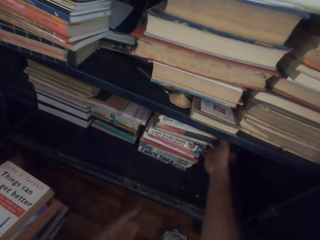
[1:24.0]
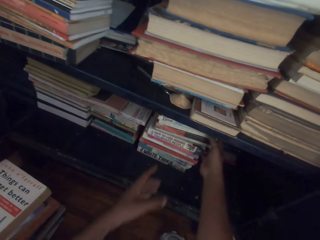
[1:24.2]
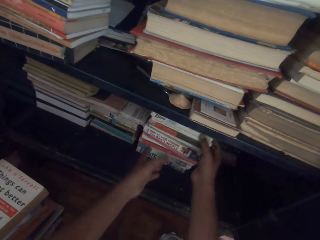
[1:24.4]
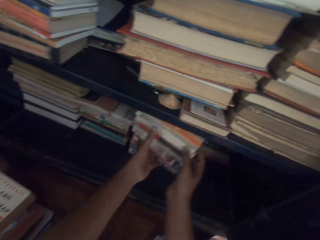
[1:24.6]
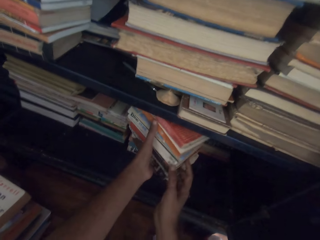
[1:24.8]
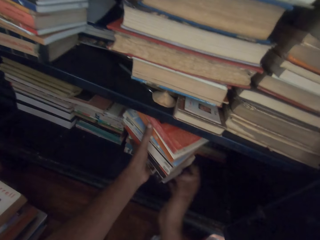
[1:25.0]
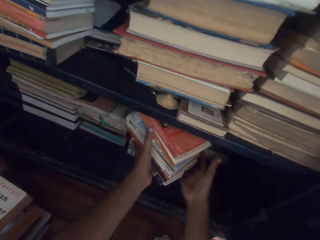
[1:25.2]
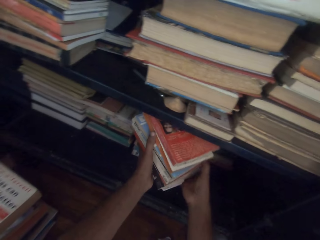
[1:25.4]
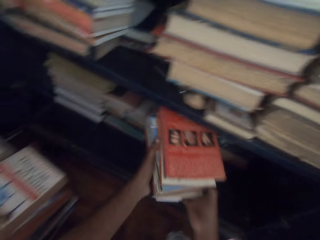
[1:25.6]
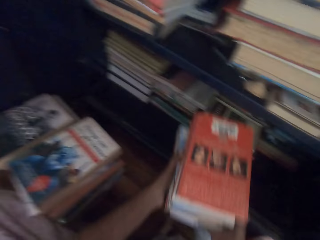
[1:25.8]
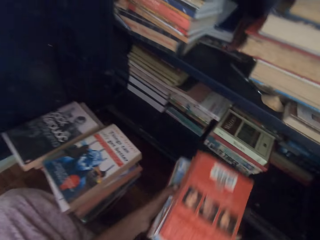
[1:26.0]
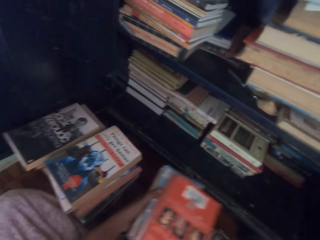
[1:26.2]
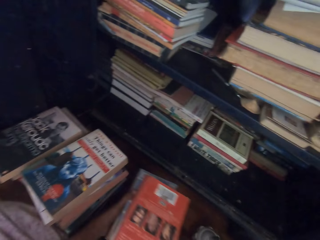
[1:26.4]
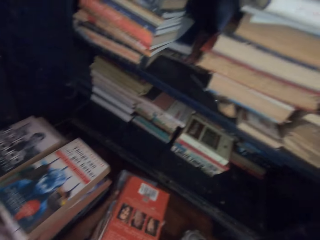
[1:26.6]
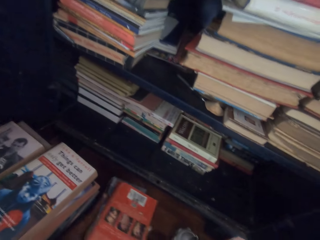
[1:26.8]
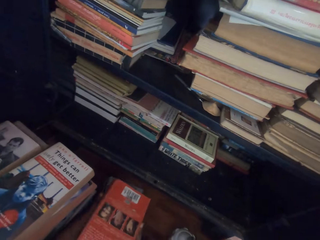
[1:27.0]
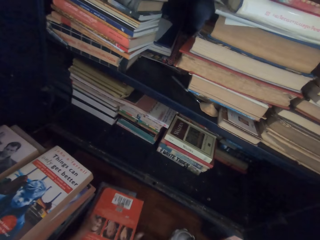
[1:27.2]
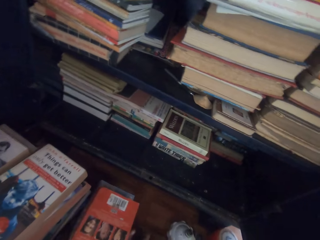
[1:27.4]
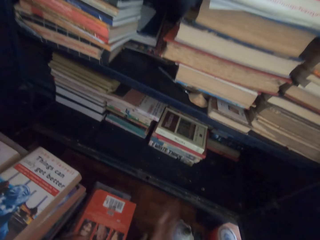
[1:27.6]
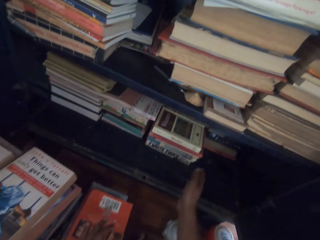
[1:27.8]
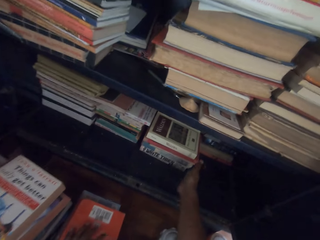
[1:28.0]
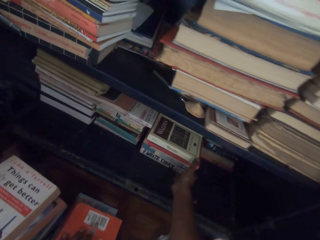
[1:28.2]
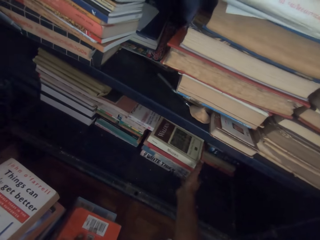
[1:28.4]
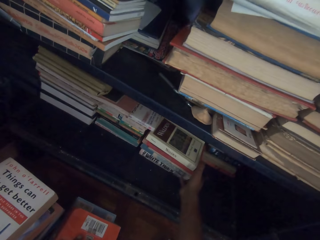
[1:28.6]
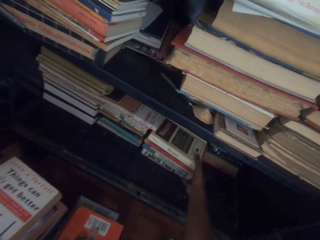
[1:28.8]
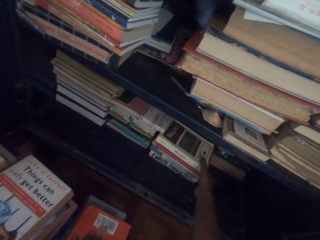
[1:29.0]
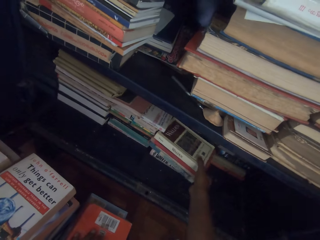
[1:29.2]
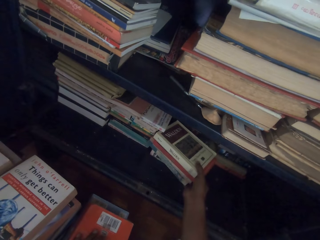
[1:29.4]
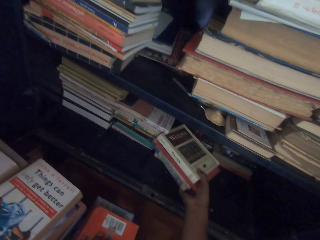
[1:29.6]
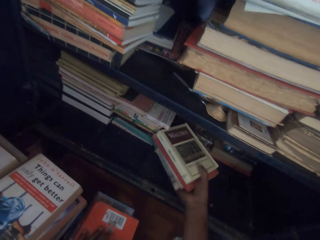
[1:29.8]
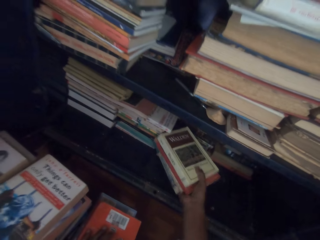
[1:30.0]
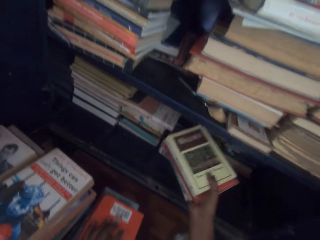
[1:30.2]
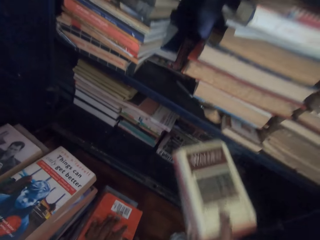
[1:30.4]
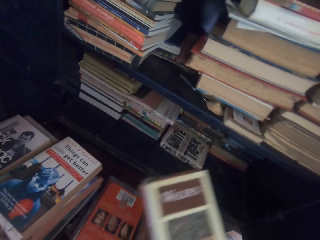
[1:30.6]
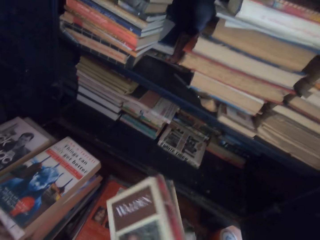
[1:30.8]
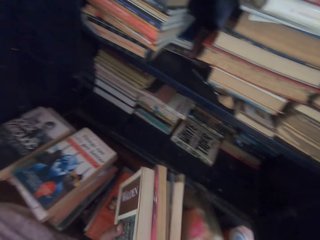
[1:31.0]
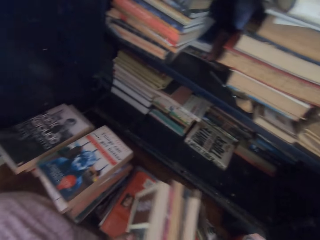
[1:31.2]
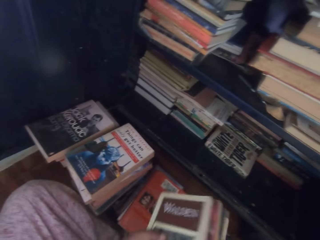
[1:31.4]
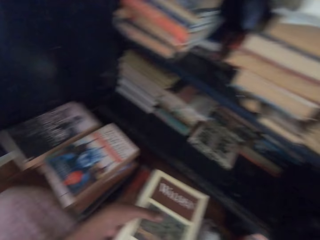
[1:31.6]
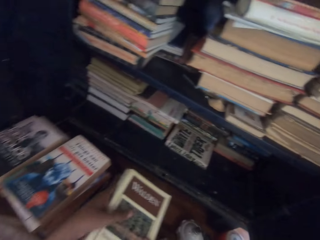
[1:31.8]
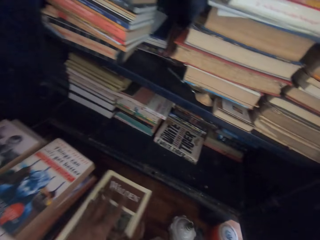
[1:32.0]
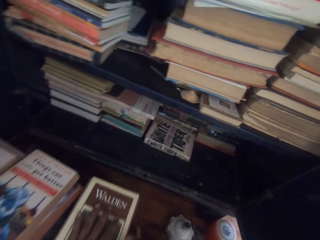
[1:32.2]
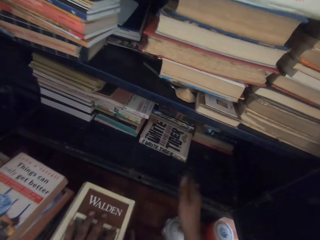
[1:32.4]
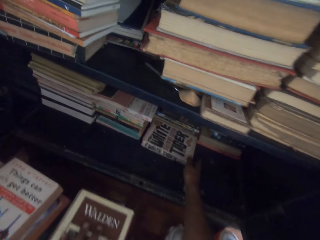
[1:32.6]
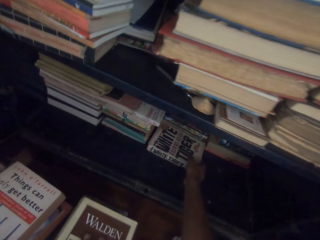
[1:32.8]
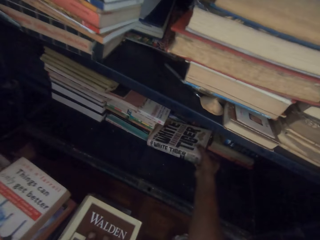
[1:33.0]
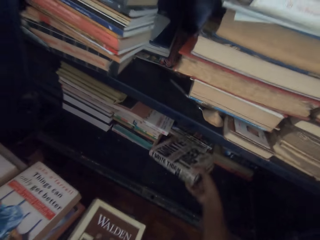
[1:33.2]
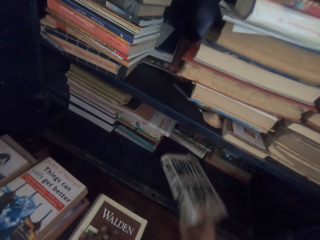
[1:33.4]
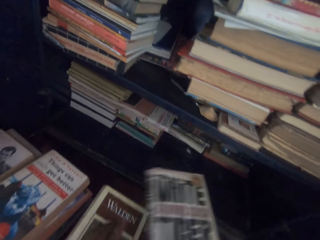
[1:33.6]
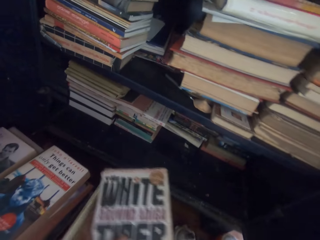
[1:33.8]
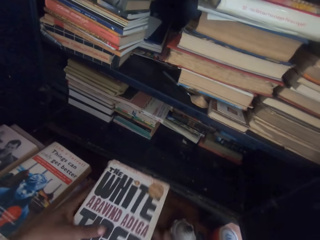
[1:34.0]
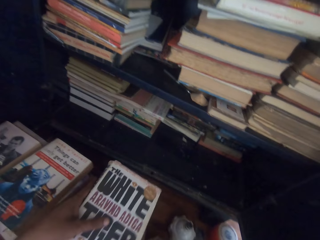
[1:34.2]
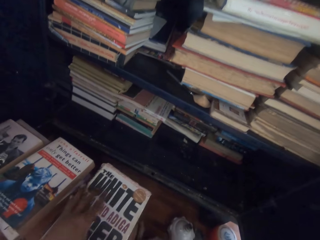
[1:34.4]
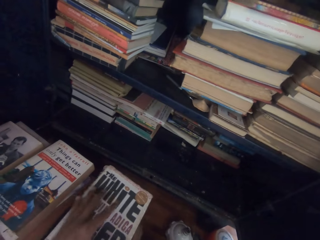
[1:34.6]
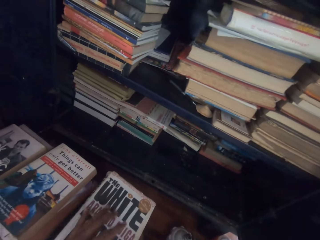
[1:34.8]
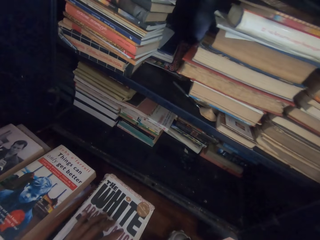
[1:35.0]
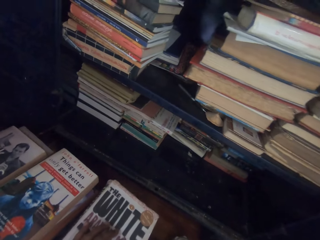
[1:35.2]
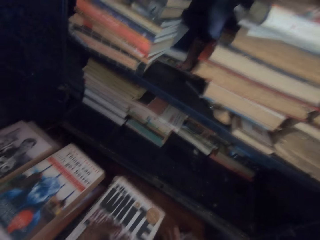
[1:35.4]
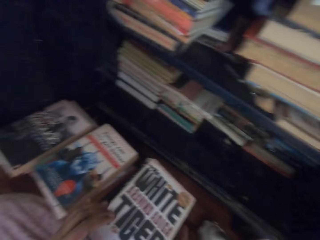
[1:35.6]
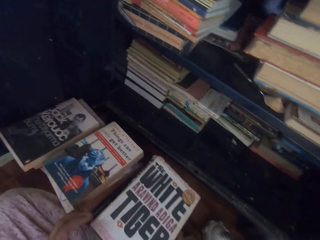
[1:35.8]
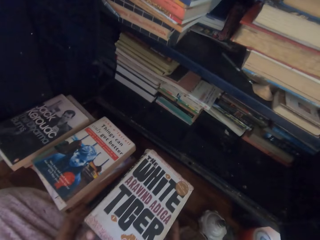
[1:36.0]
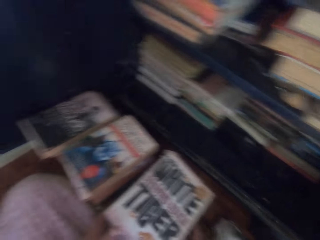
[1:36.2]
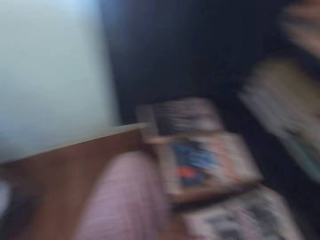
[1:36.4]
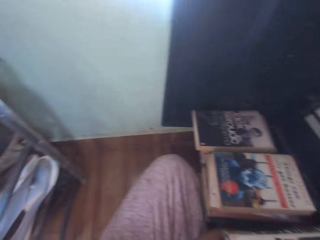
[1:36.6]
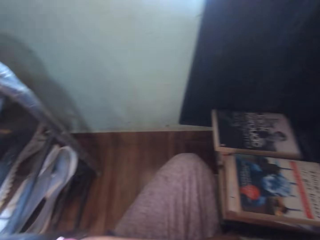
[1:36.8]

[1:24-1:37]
The camera wearer pulls some books from the pile of books with his right hand. He holds the books with his left hand. He picks the books from the pile of books with both hands. He drops the books on the floor with both hands. He picks some books from the pile of books with his right hand. He passes the books from his right hand to his left hand. He holds the books with both hands. He adjusts a book with his right hand. He drops the books on the books with both hands. He picks a book from the shelf with his right hand. He passes the book from his right hand to his left hand. He drops the book on the books with his left hand.

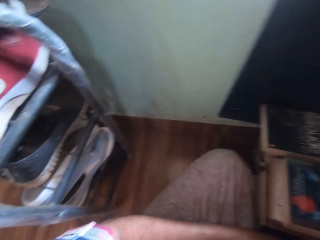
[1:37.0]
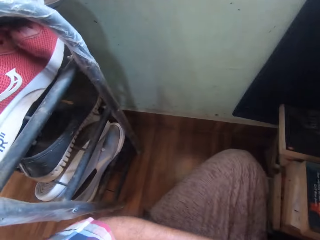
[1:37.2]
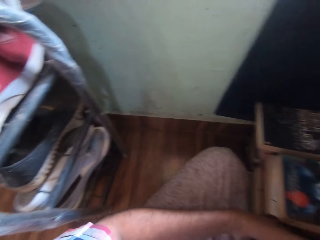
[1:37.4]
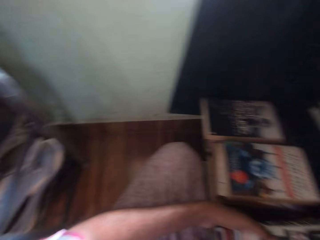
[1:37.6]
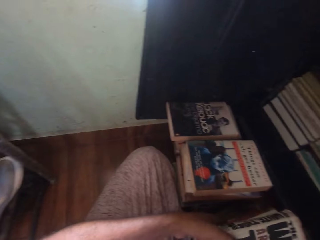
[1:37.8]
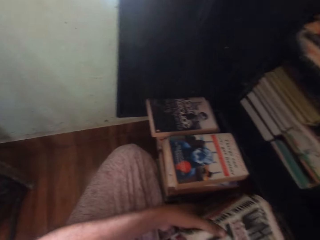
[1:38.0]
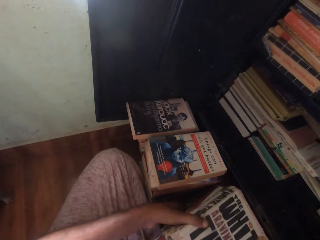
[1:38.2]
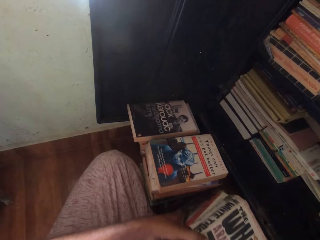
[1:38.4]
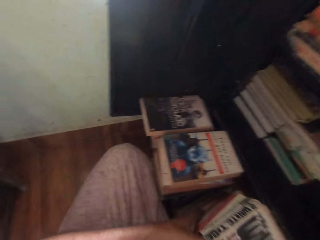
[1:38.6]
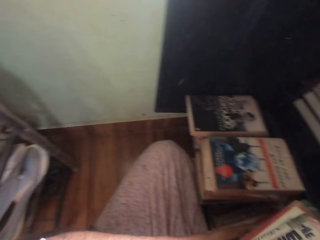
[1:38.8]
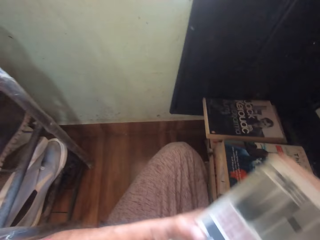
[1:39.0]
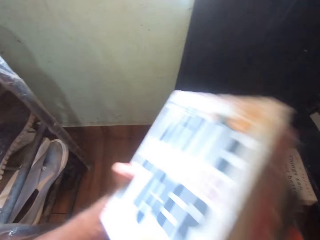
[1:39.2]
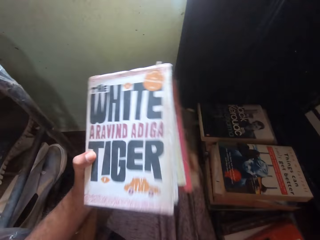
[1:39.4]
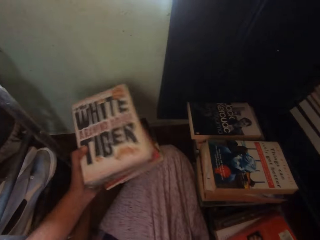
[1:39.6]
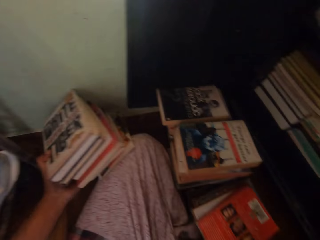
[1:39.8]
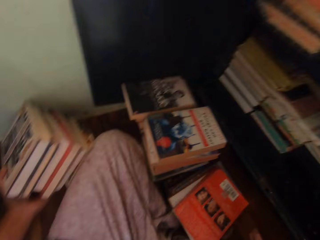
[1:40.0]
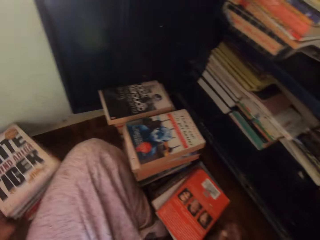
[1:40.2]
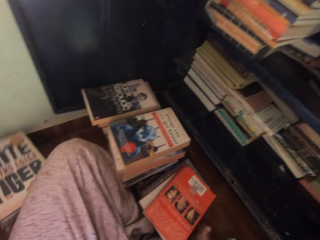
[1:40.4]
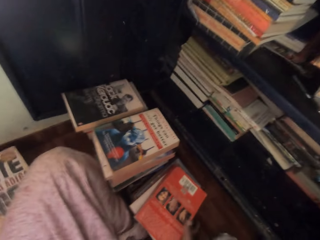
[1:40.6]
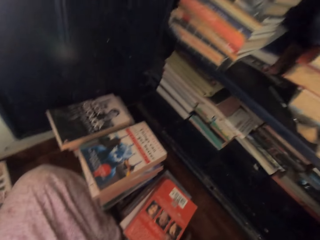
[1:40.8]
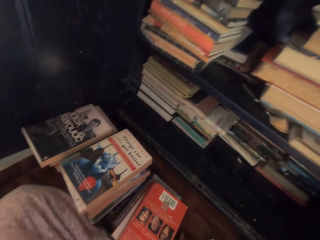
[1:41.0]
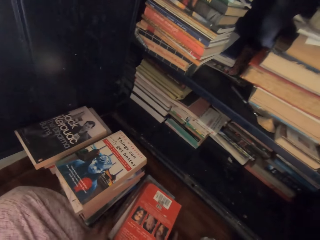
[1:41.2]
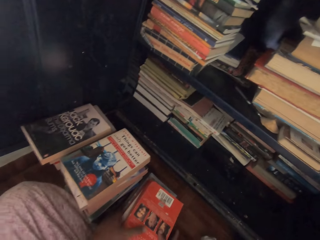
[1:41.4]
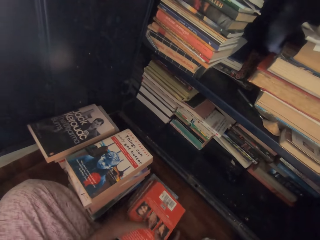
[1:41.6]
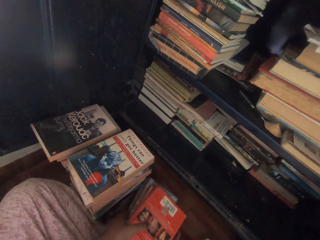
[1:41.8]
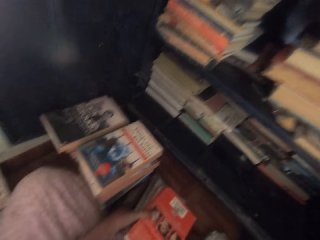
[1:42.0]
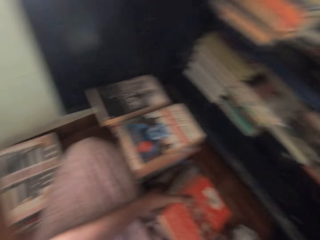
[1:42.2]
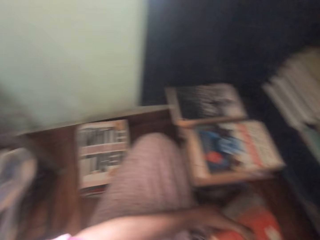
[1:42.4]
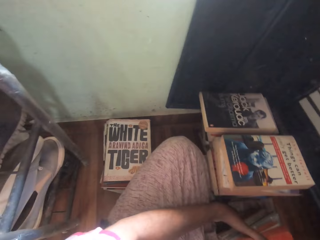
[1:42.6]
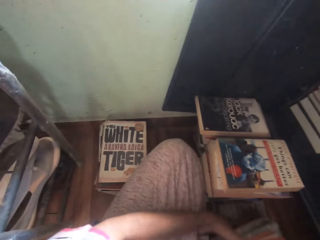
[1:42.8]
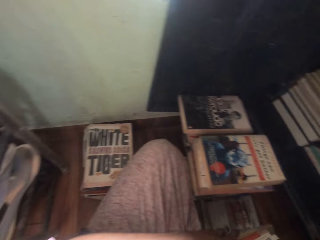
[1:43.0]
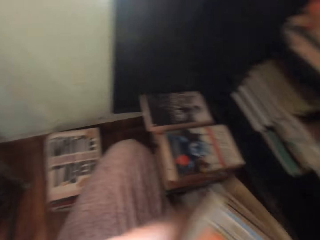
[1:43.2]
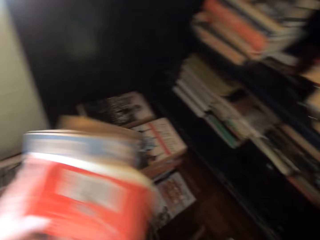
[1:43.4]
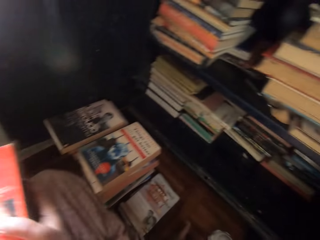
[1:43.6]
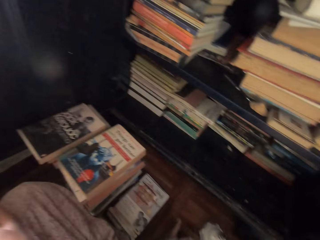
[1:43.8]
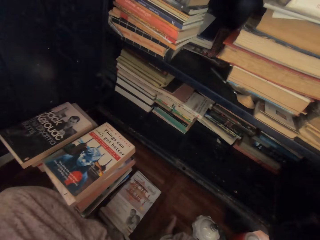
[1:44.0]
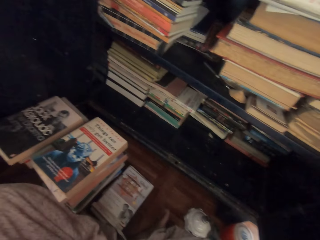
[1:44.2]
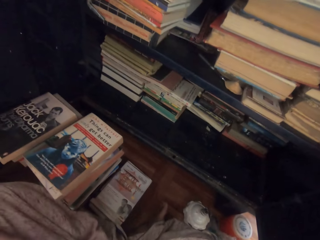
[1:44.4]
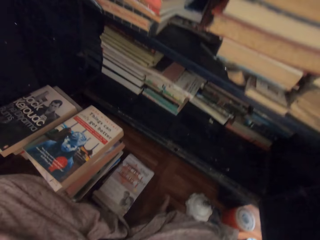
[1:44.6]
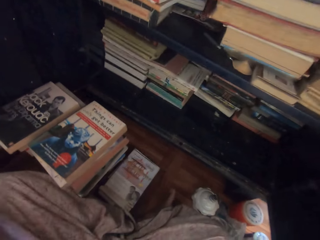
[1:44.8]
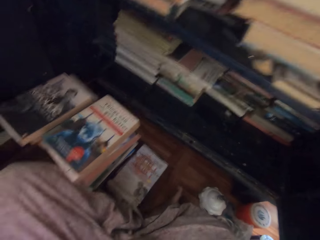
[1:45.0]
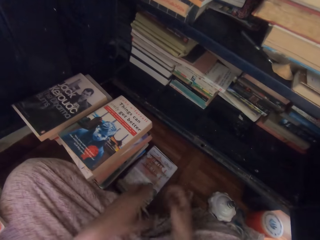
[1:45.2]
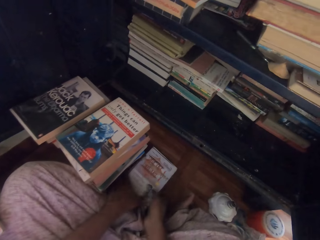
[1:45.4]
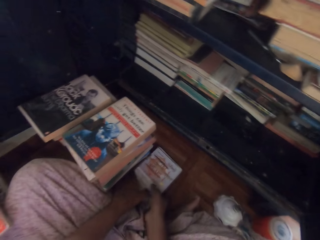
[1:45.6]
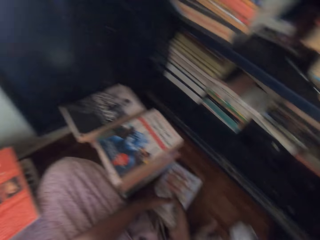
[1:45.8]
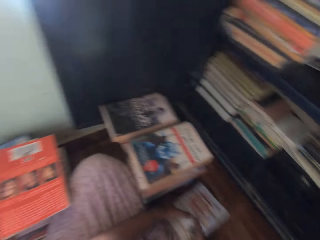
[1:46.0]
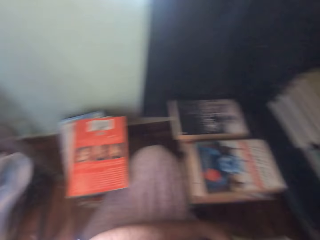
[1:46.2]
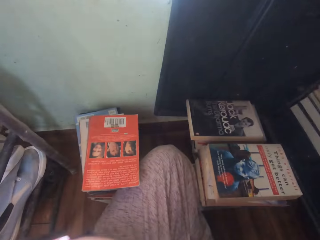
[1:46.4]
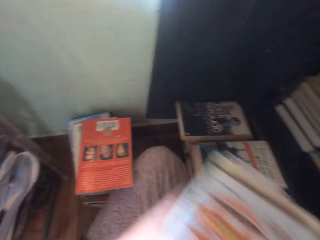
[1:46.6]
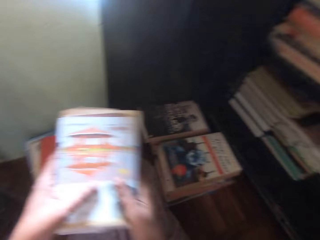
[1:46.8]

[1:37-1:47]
The camera wearer moves the books to the other side. He picks some books from the books on the floor with both hands. He drops the books on the floor with his left hand. He picks some books from the books on the floor with both hands. He drops the books on the books with both hands. He picks a book from the floor with both hands.
